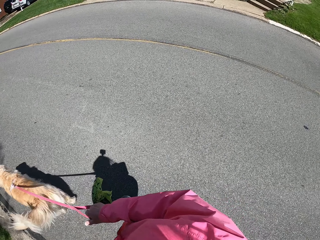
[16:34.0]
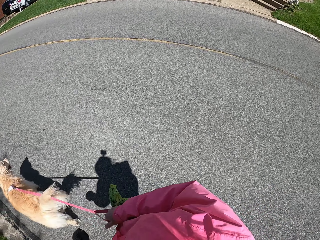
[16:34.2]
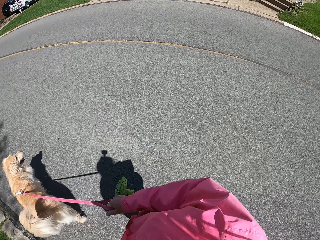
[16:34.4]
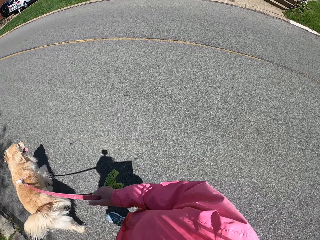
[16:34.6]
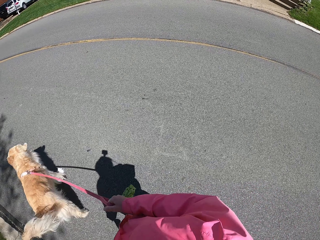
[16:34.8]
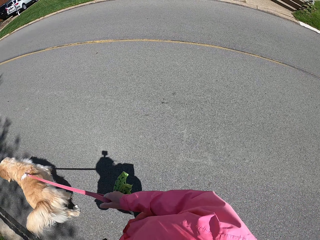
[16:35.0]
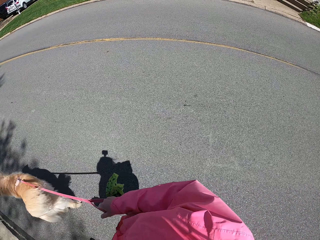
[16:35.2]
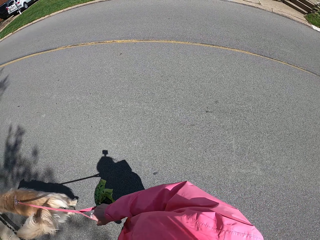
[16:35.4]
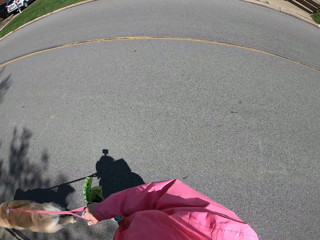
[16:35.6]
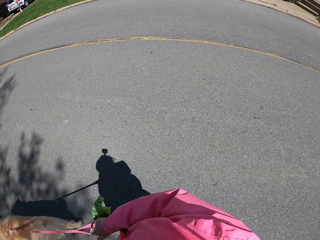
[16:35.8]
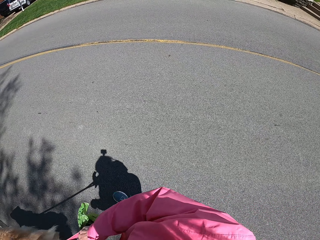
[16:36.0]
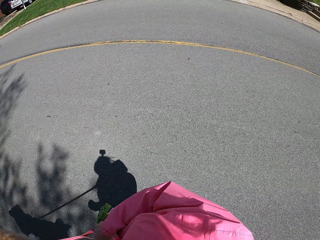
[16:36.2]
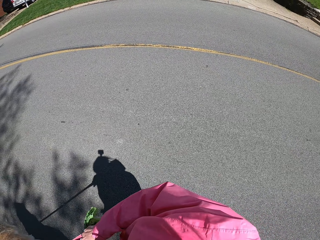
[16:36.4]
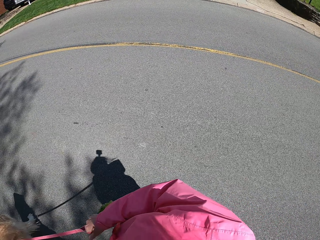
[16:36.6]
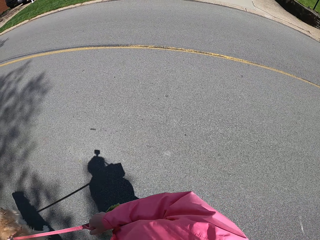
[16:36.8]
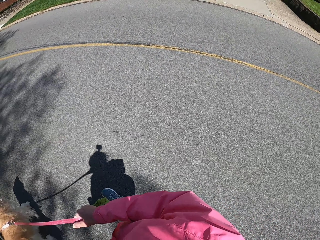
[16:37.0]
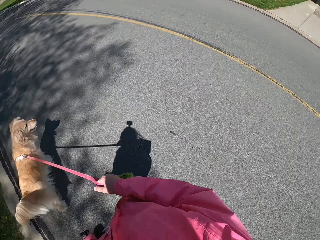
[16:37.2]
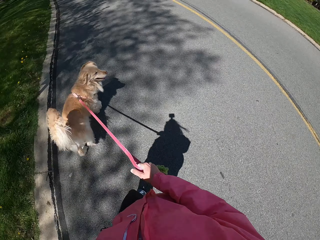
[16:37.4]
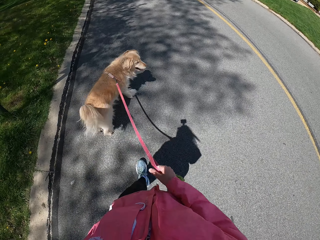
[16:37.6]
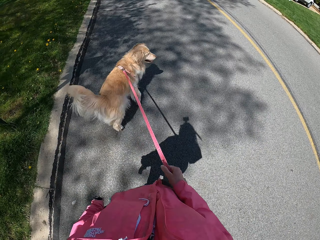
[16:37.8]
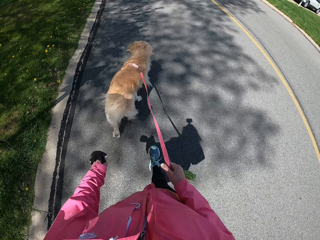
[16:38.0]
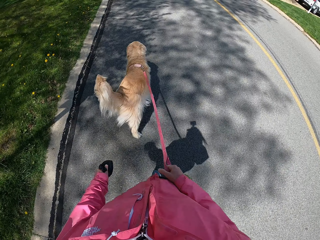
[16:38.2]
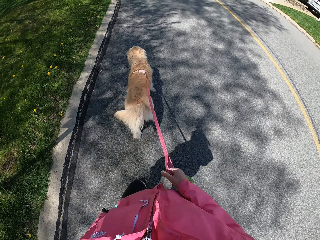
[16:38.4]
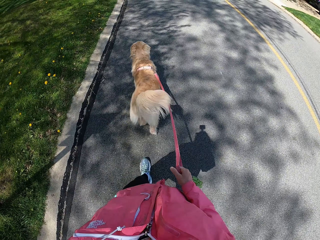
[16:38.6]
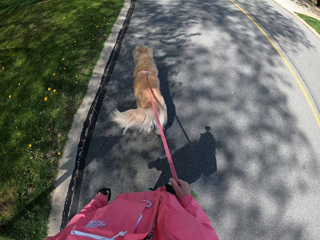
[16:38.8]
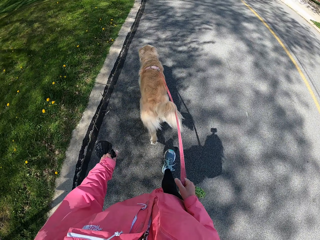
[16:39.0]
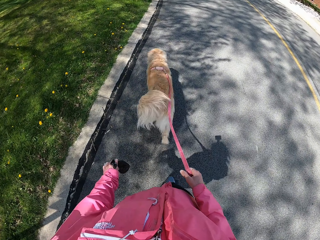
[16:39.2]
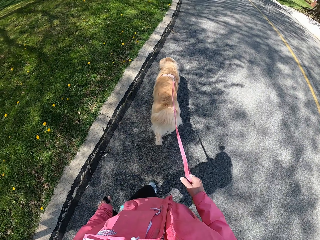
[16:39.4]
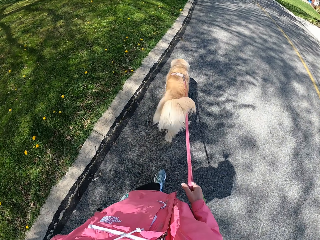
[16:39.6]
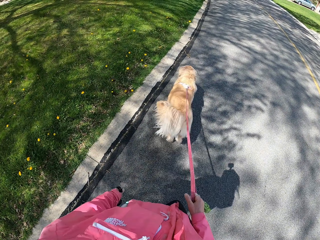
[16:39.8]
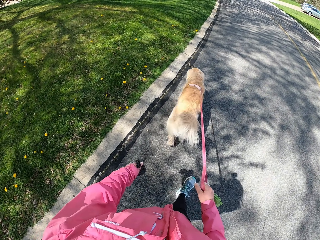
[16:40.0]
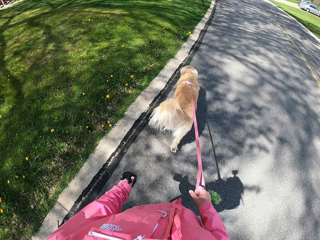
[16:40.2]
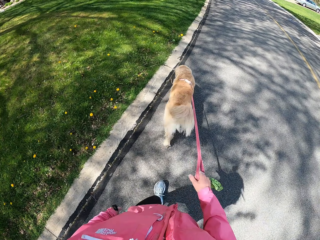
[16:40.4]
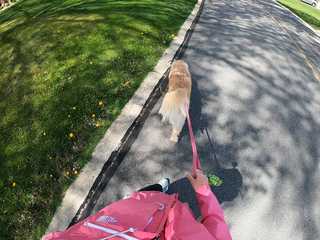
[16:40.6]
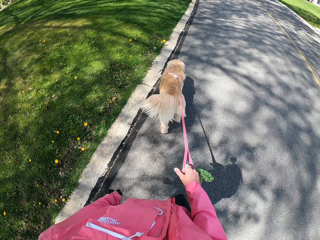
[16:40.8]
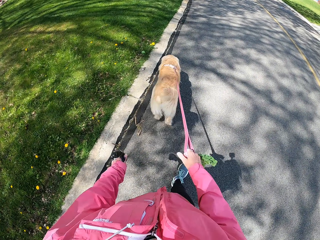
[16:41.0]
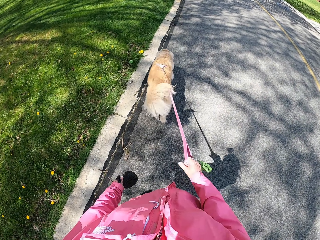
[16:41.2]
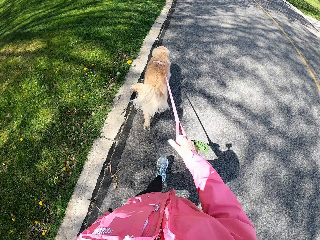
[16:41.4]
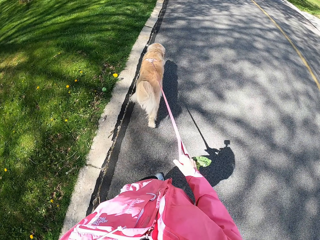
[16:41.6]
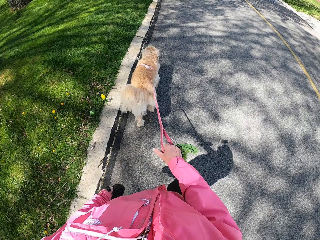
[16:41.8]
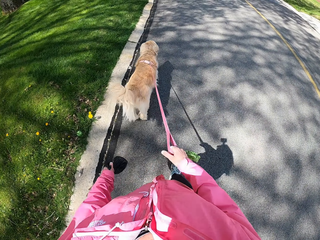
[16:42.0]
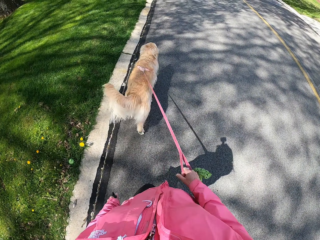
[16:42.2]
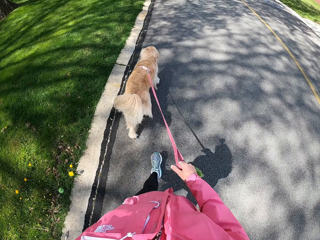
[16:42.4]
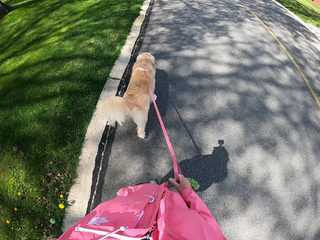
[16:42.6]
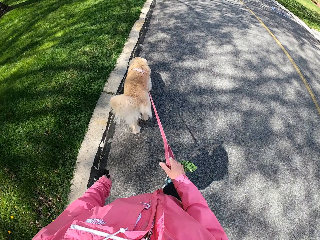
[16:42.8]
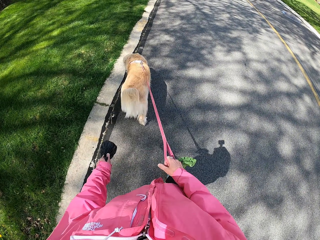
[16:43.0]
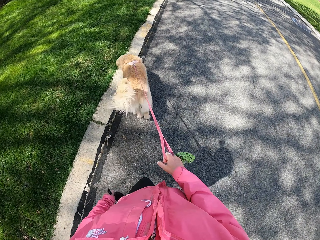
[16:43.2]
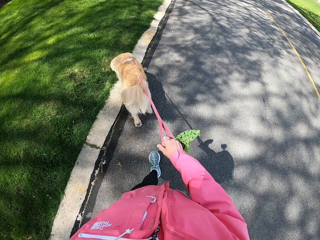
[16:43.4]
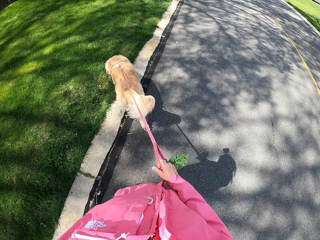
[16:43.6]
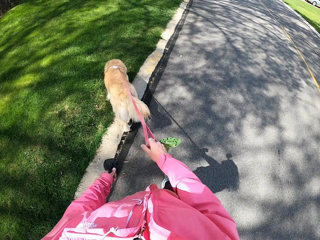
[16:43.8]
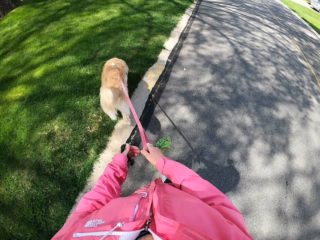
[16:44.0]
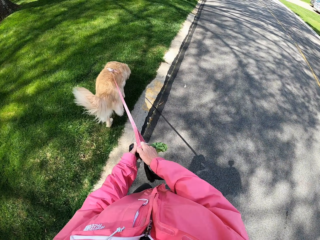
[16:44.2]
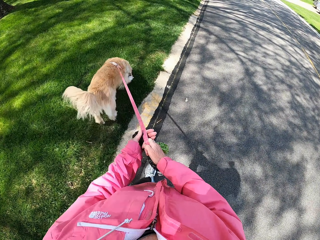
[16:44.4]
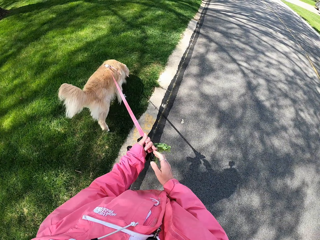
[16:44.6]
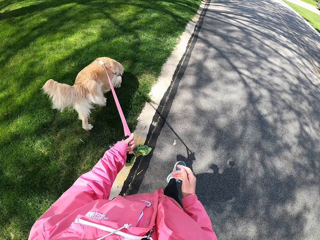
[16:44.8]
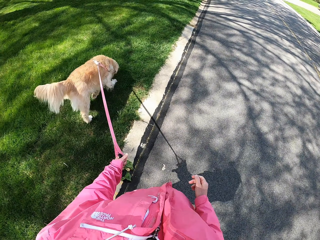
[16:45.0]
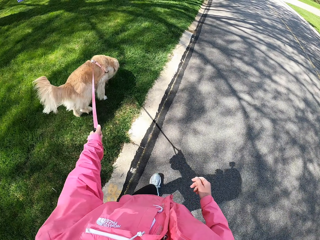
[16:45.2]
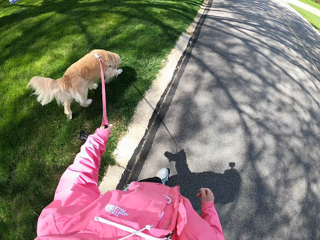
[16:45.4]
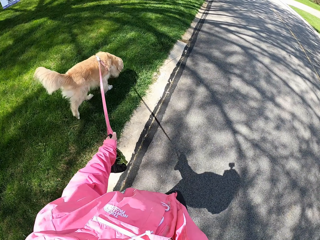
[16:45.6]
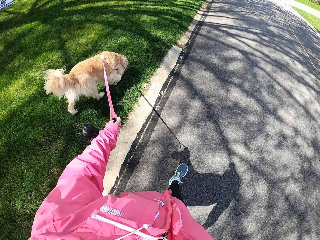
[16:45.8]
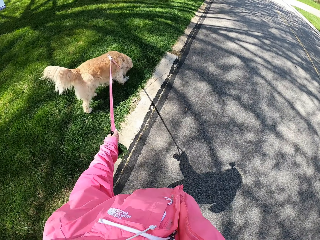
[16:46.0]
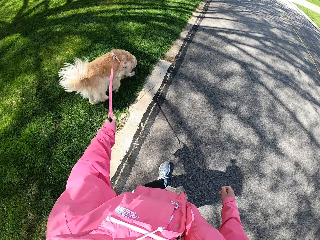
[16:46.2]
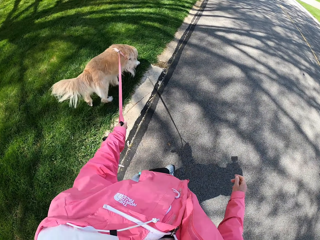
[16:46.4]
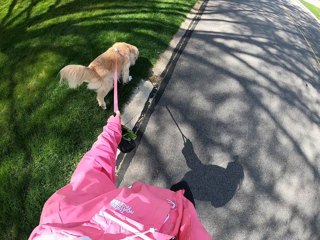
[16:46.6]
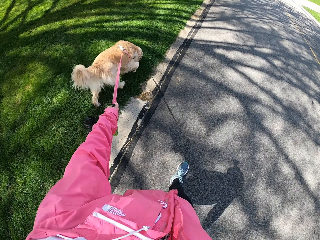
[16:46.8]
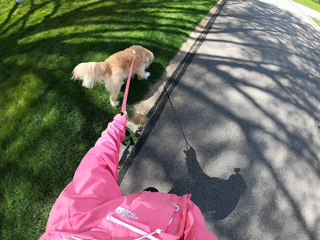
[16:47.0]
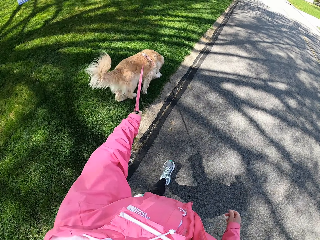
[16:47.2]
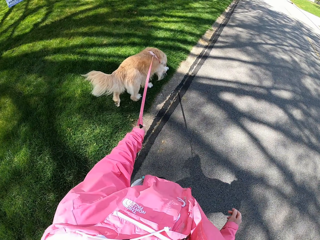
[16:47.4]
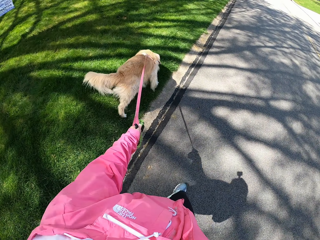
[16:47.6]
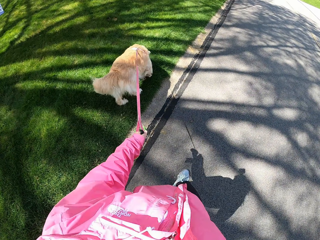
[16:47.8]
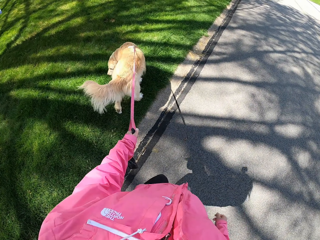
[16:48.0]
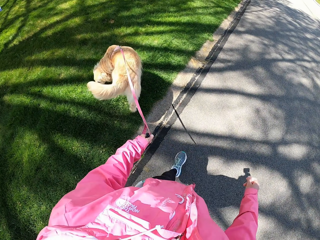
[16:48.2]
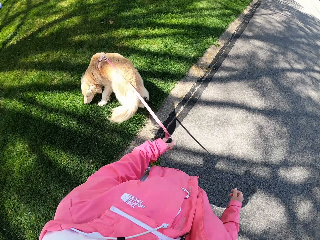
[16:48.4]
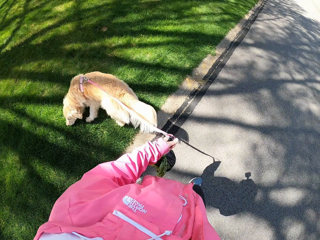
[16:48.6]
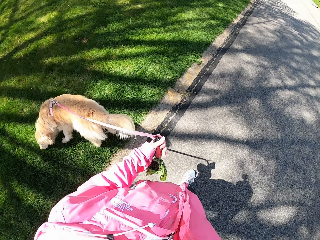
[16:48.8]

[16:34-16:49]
The camera wearer holds a dog leash with her left hand. She changes the rope from the right to the left hand.

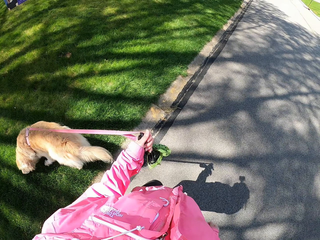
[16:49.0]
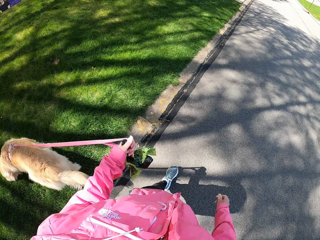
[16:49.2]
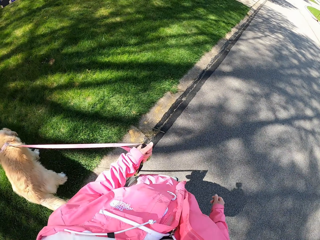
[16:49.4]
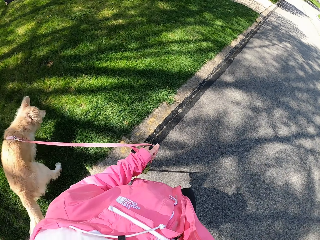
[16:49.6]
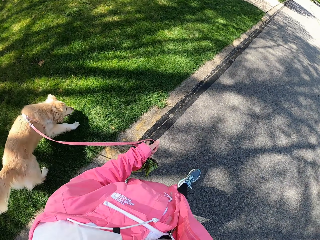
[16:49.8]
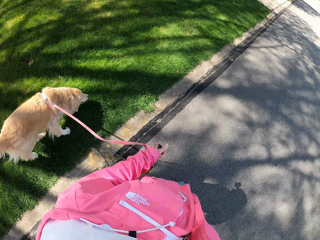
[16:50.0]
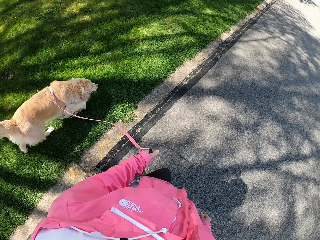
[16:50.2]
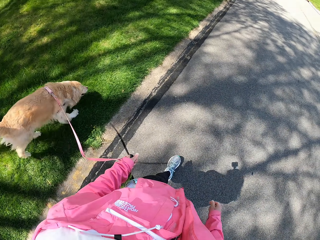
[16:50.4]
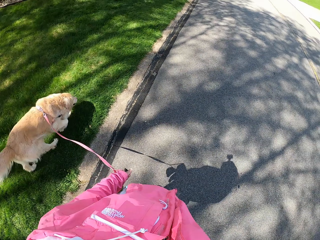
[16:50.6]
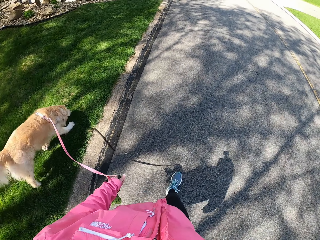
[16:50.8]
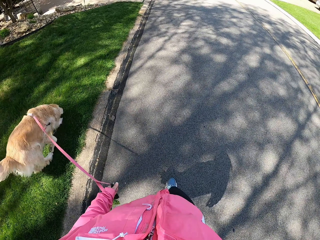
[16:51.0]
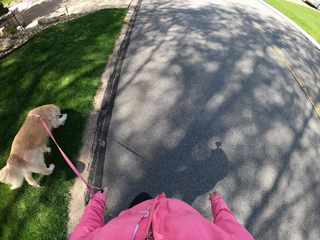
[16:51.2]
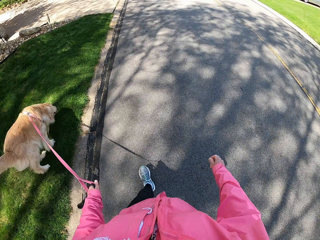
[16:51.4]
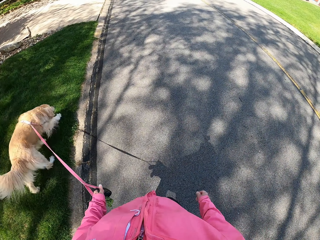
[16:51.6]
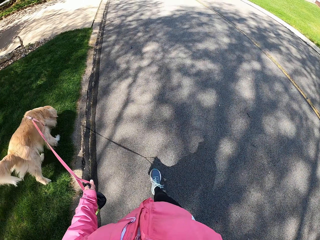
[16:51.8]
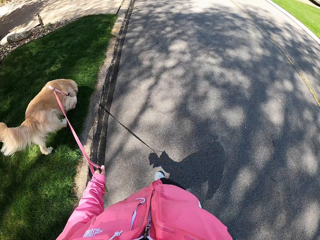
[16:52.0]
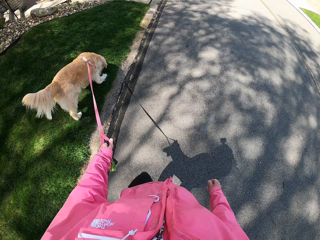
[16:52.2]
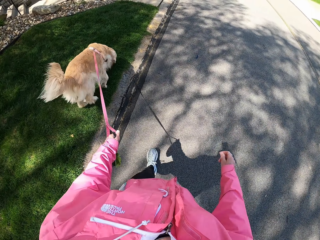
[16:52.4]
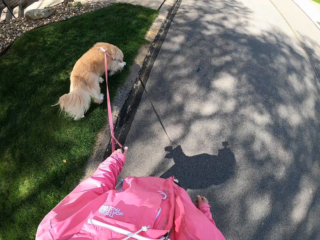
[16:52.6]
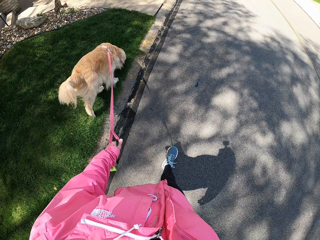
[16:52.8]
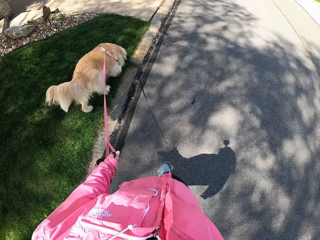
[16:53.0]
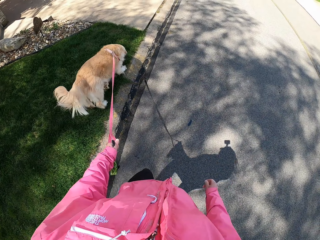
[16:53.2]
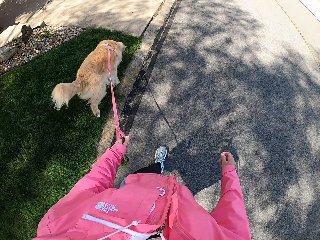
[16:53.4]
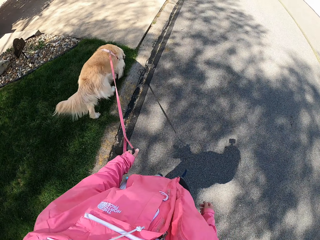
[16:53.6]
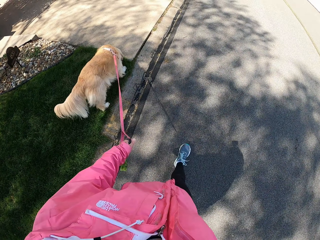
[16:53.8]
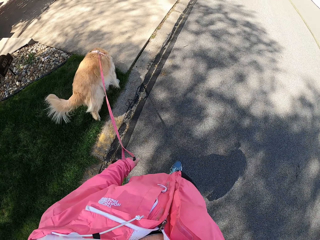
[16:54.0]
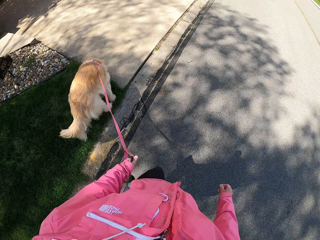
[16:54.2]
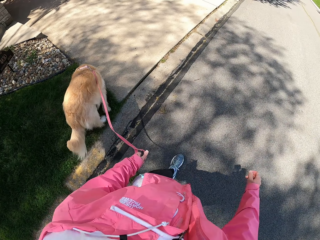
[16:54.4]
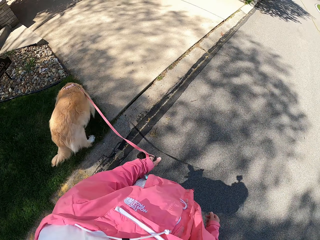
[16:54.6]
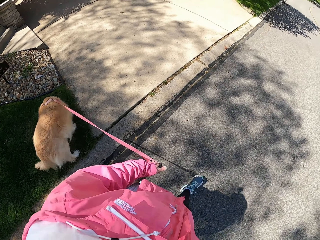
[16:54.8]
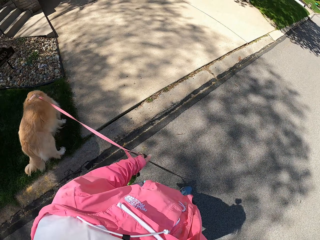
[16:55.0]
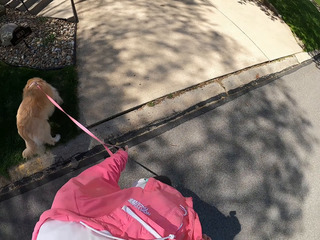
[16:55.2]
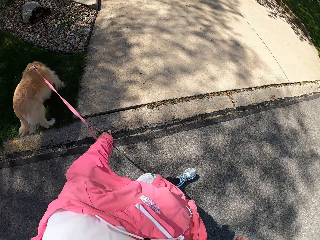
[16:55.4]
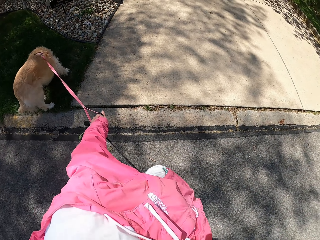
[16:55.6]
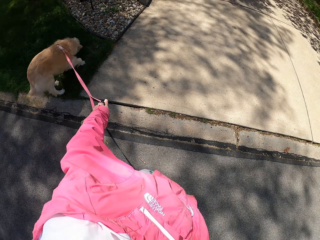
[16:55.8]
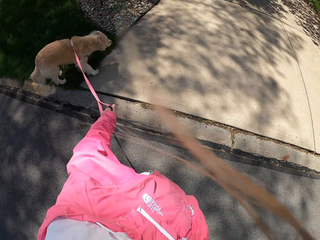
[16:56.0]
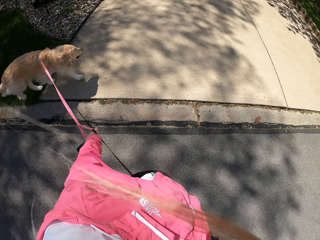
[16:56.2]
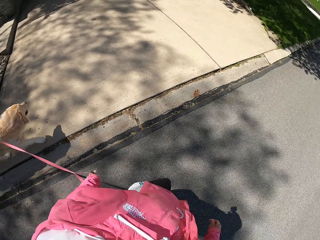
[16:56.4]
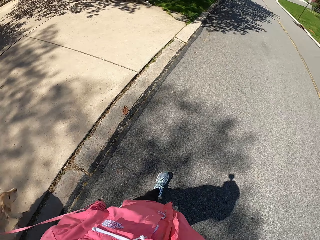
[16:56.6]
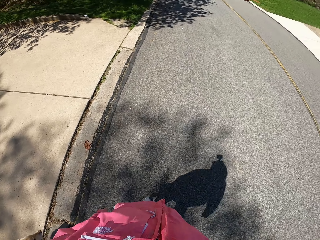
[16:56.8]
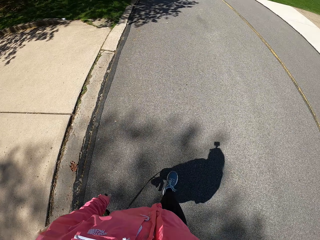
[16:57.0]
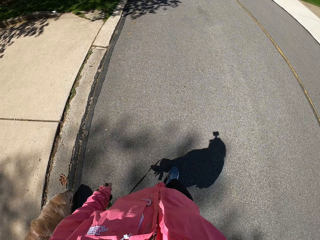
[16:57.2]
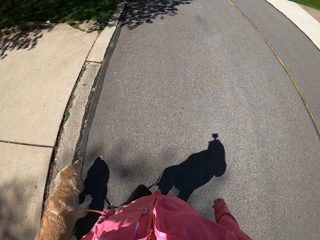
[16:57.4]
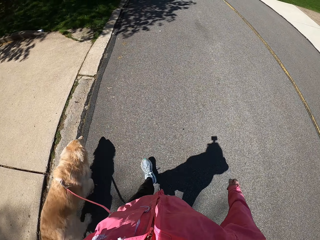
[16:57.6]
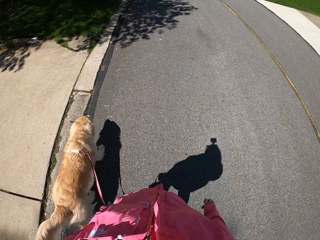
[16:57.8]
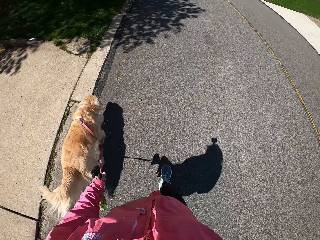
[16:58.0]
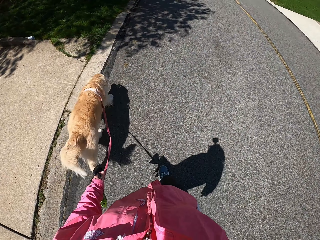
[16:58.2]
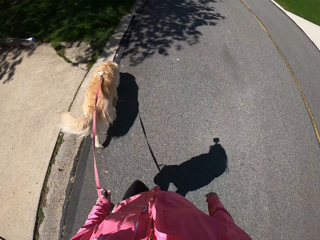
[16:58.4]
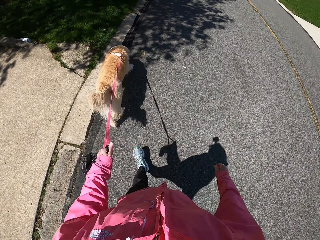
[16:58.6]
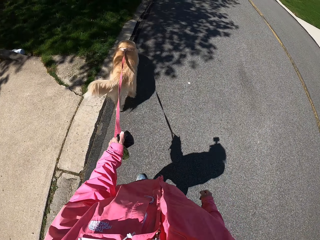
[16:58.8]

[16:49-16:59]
The camera wearer looks at the dog.
